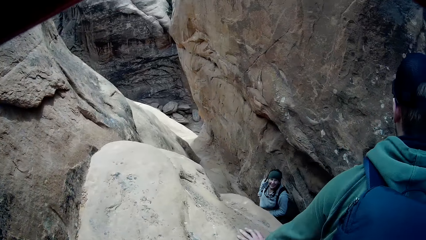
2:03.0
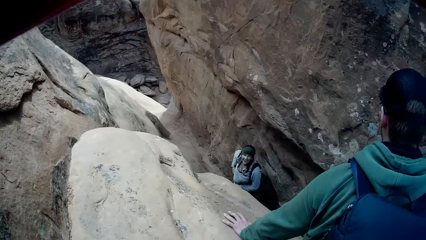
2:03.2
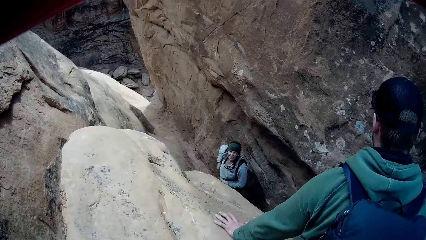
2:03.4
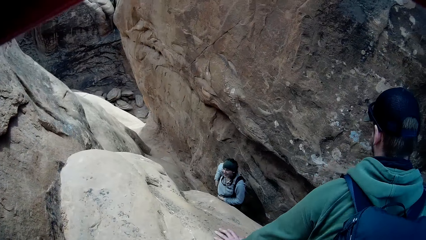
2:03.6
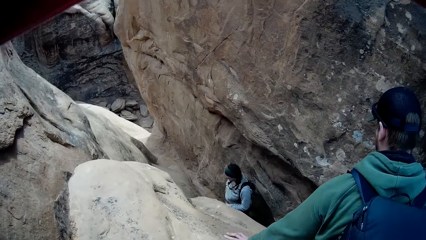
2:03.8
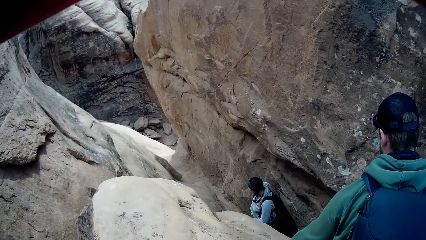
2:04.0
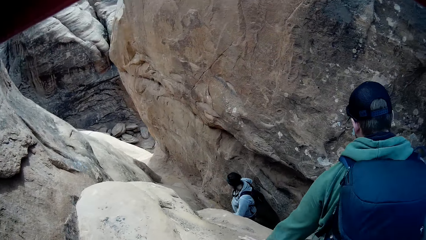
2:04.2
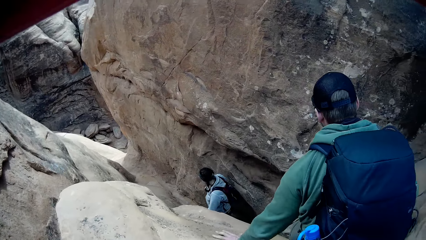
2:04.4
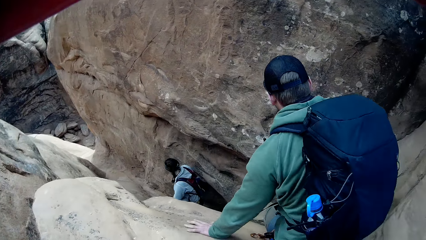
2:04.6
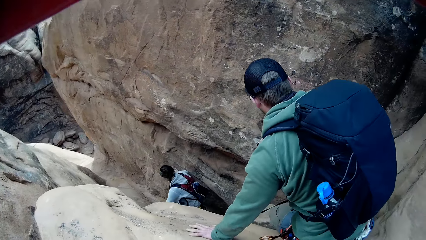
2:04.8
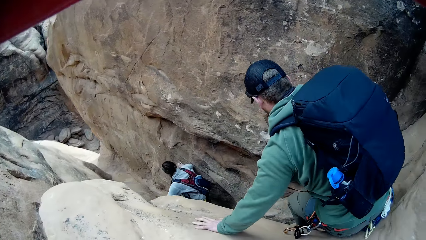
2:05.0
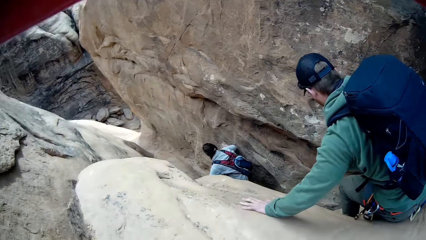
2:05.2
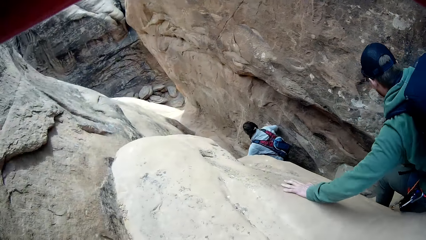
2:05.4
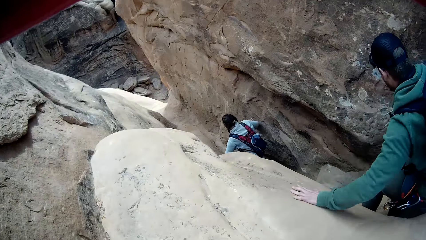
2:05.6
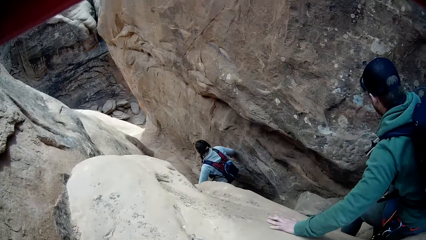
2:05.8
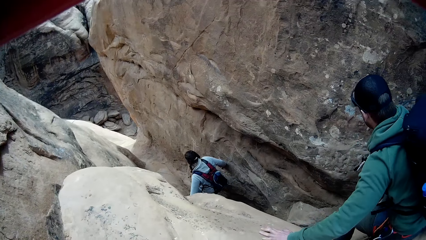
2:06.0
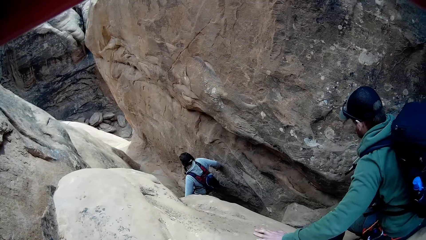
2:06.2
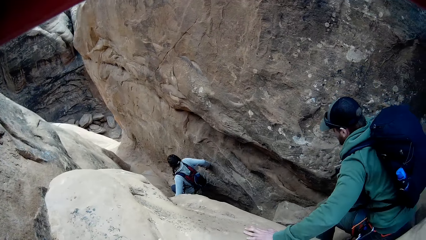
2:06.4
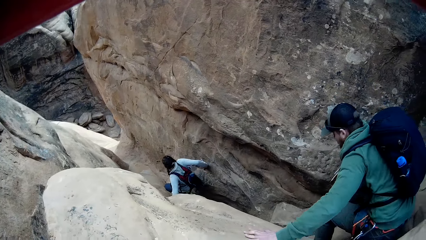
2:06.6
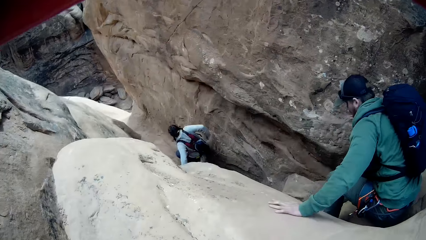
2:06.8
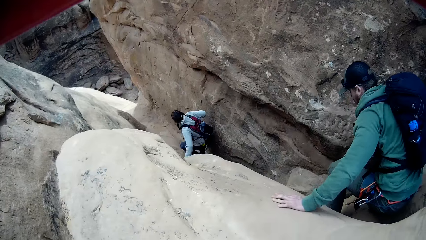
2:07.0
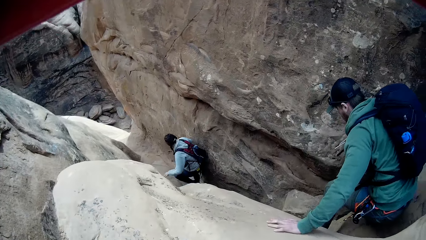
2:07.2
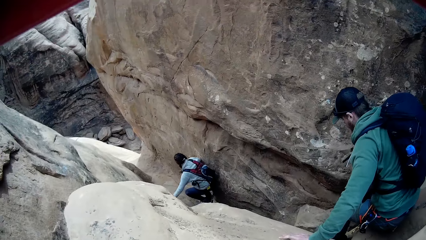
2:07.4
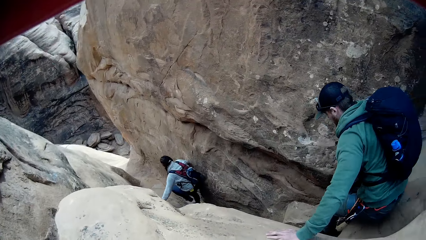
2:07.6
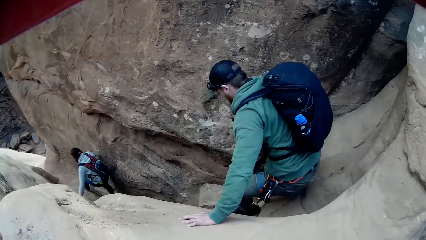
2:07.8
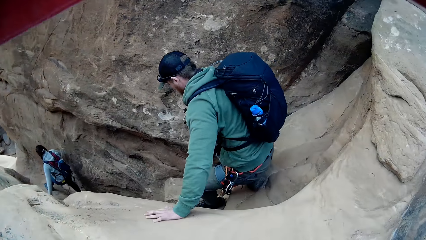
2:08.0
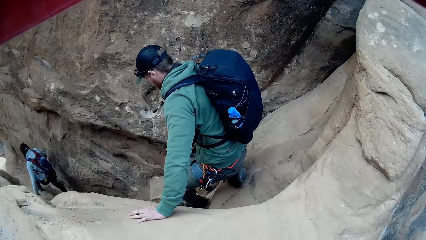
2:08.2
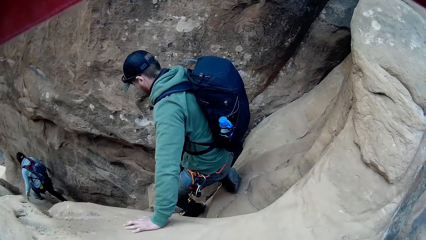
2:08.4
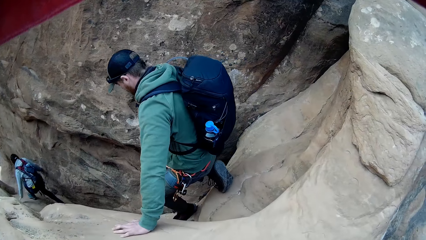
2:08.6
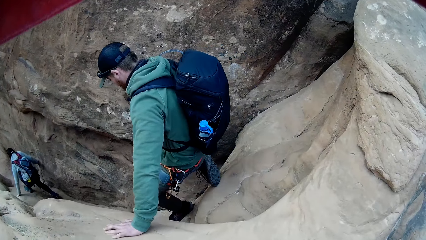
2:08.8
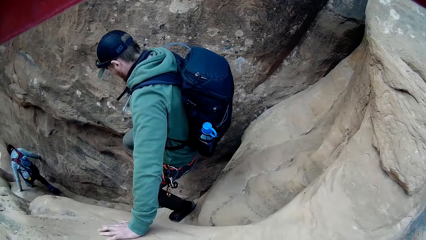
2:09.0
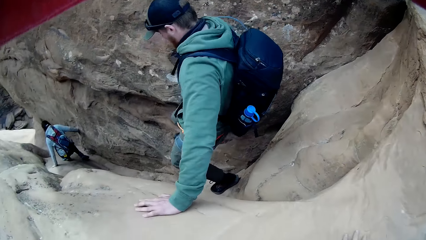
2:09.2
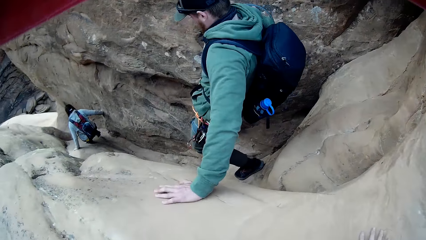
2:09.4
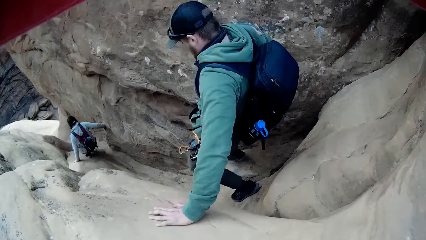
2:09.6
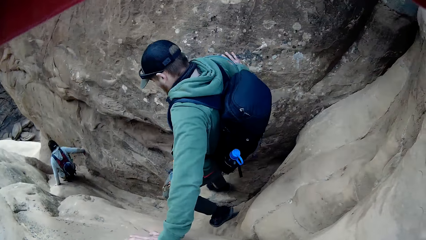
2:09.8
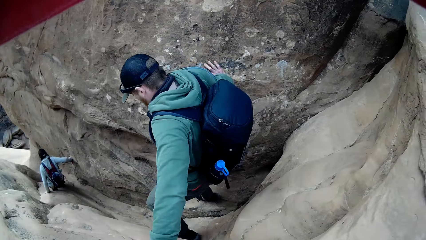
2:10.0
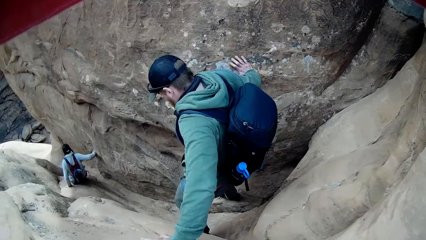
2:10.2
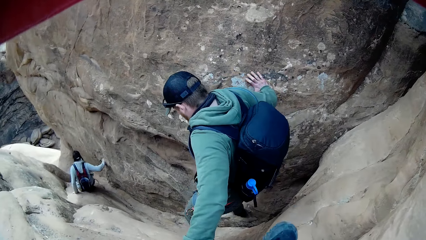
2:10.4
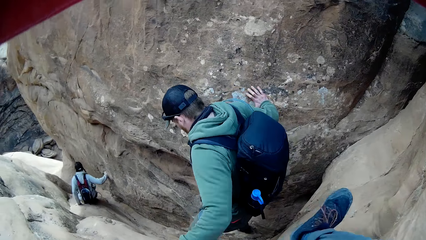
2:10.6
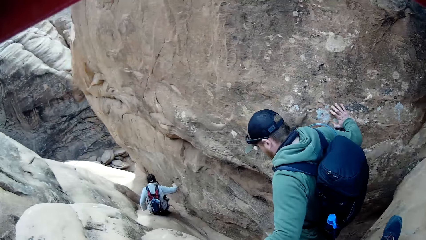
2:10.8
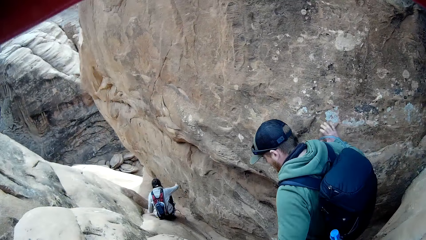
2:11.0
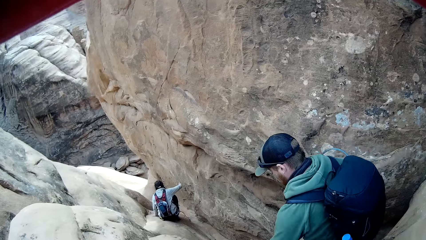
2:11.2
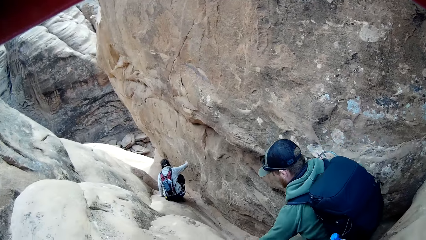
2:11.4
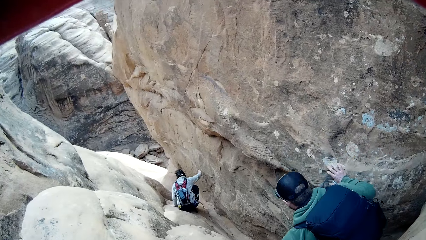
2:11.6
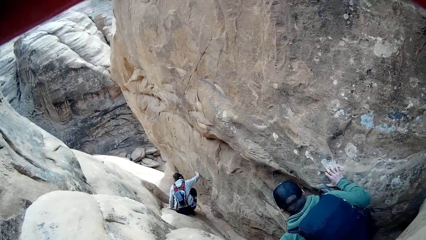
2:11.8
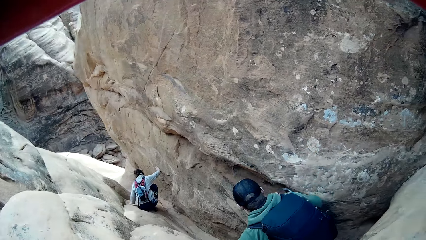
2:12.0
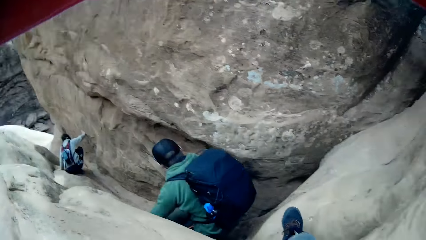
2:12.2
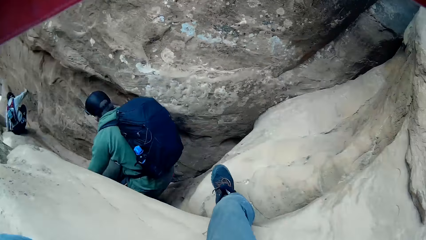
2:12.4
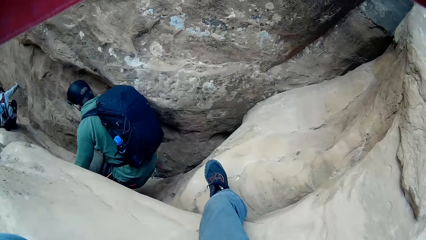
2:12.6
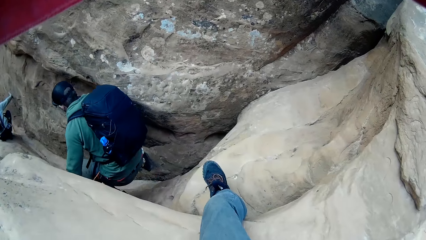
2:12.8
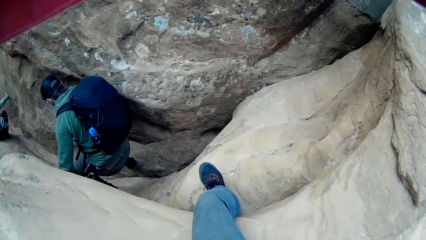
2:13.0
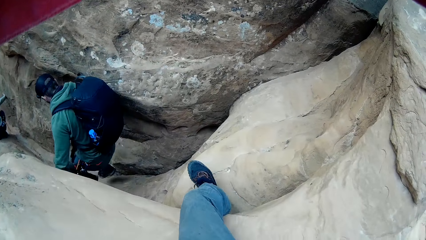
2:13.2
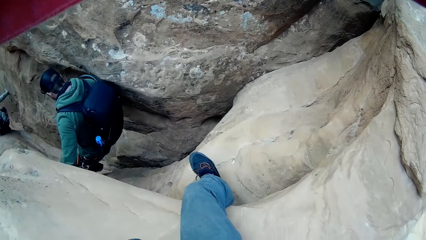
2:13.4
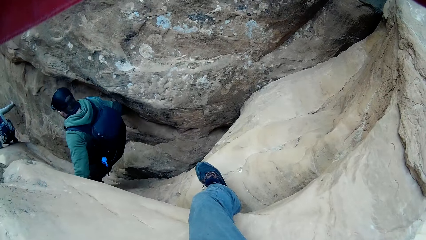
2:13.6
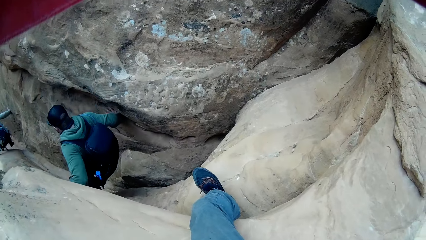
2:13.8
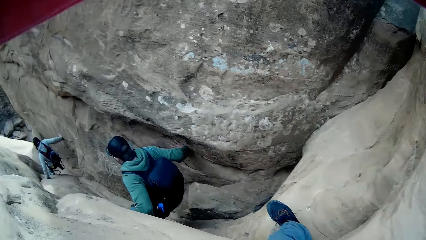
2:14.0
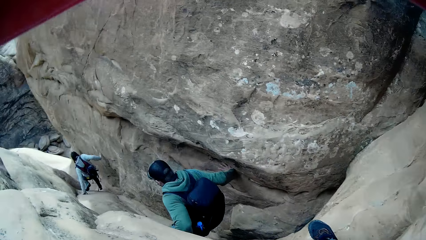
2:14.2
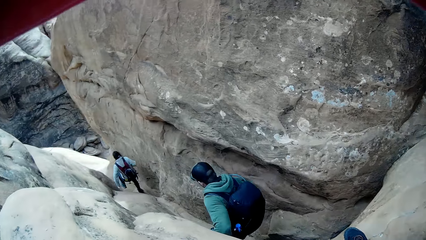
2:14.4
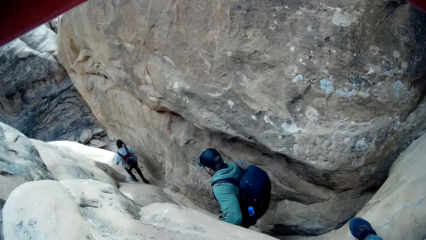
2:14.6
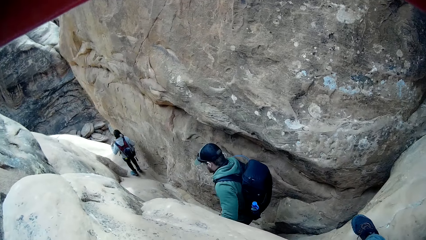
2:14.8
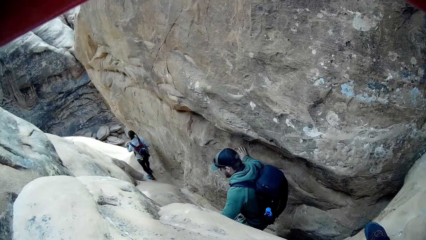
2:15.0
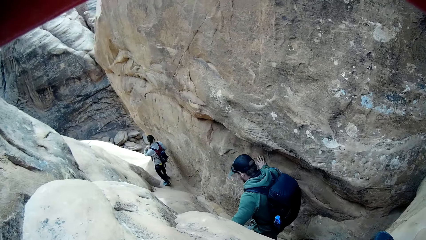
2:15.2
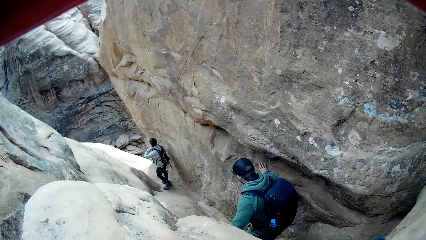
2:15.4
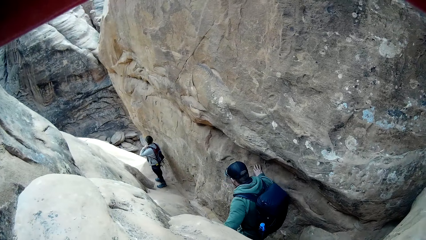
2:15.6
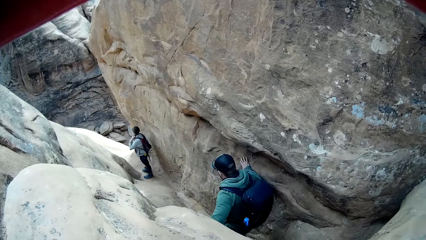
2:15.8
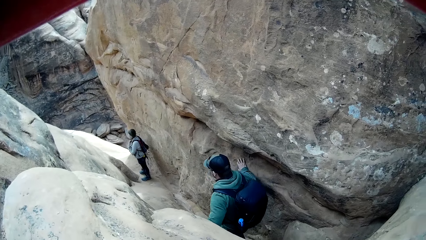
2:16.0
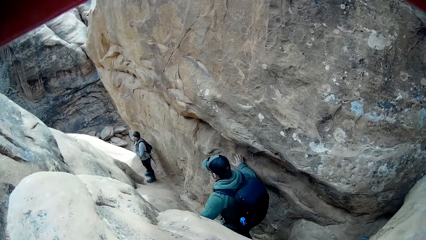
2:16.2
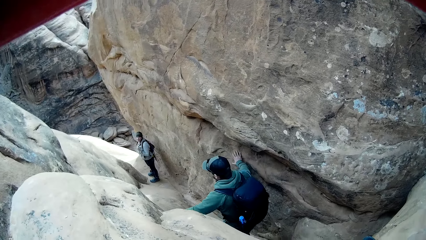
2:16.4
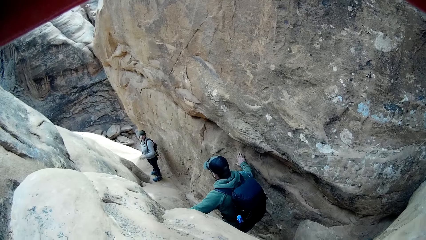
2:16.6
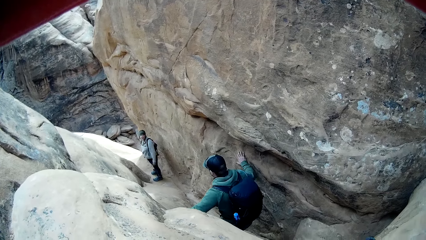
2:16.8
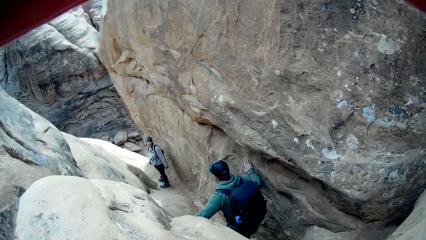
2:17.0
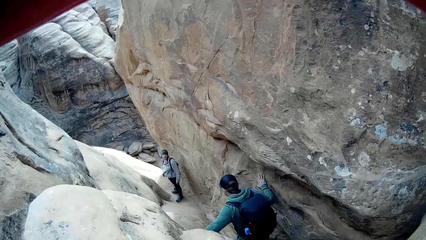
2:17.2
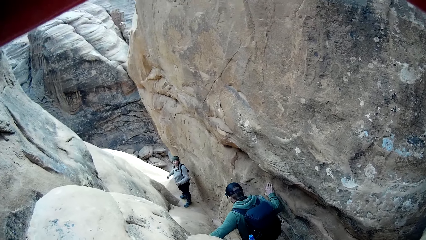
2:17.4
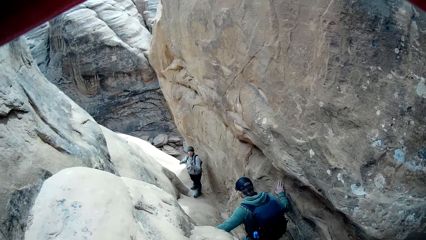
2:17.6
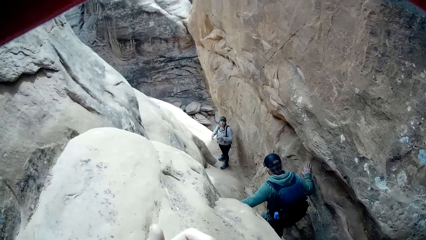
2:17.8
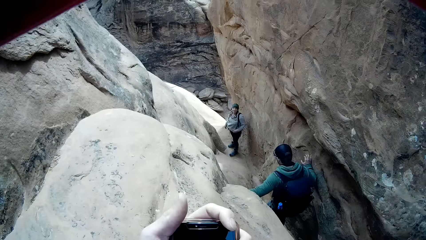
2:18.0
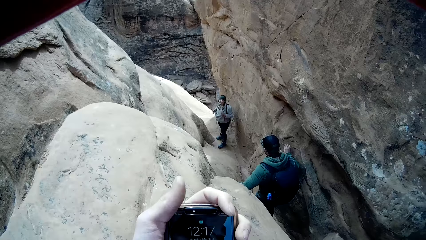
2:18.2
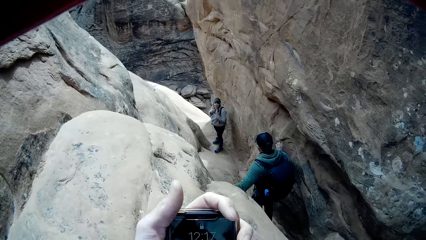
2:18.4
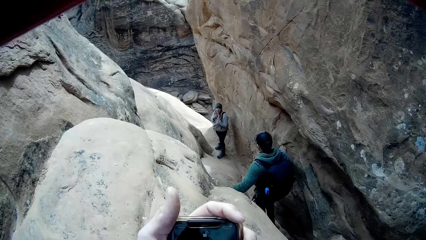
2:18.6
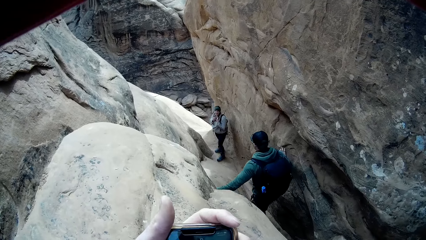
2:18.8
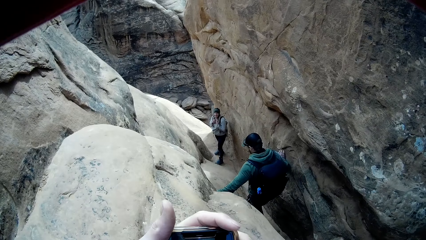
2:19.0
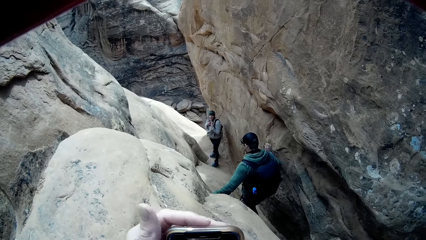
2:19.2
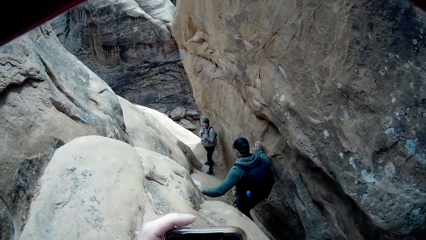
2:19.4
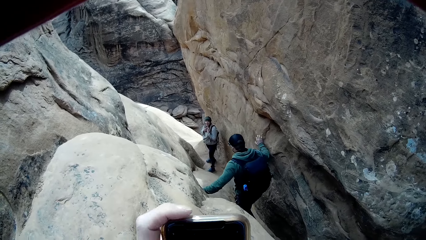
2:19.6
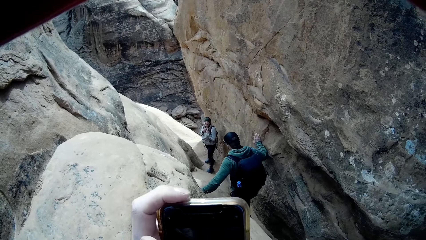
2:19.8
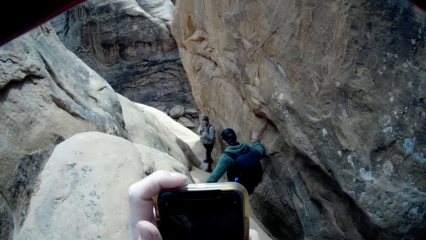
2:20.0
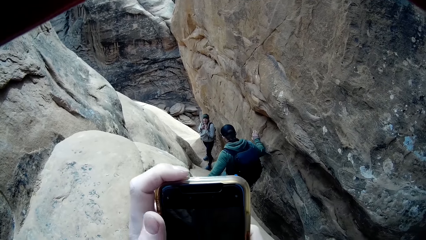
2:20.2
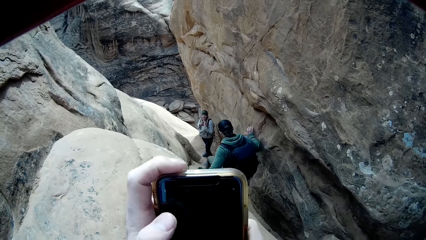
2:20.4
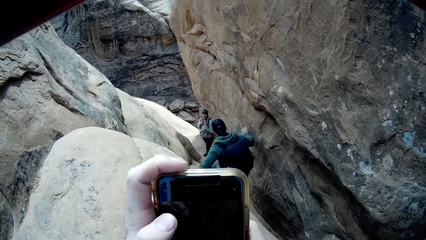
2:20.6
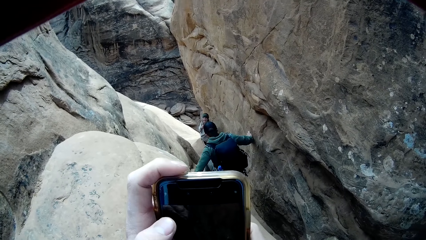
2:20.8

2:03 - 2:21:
The camera wearer steps on the rock. A person talks to another person. The camera wearer uses his phone.
